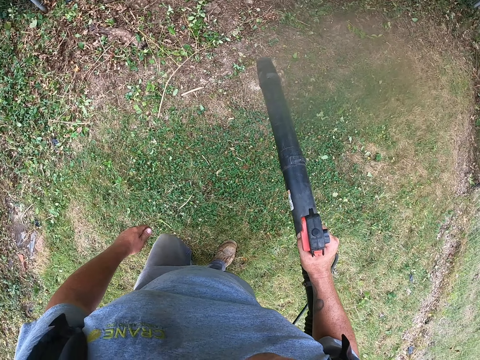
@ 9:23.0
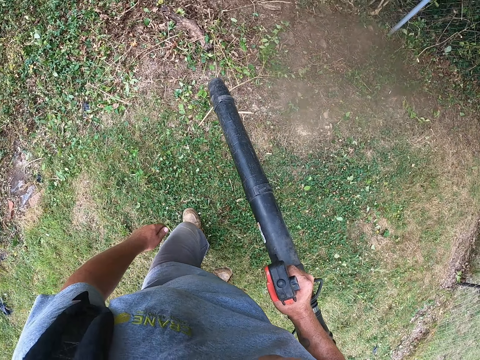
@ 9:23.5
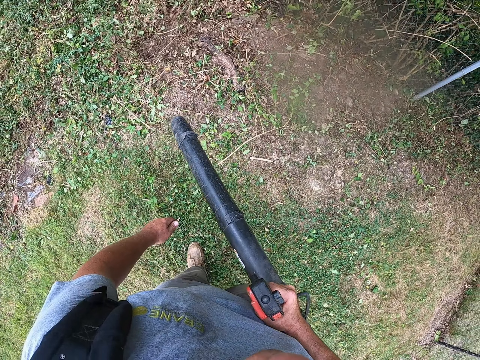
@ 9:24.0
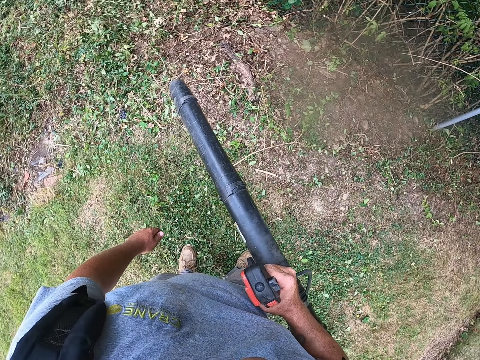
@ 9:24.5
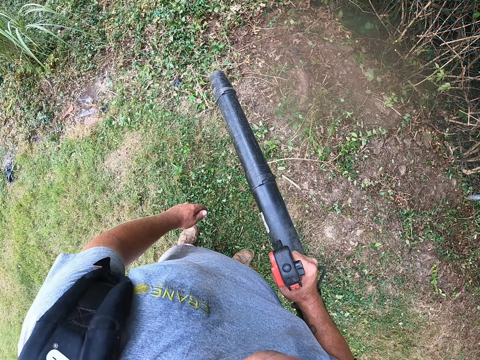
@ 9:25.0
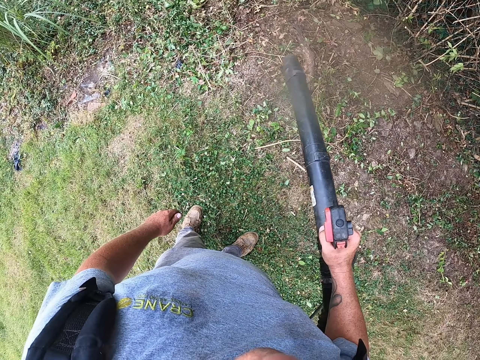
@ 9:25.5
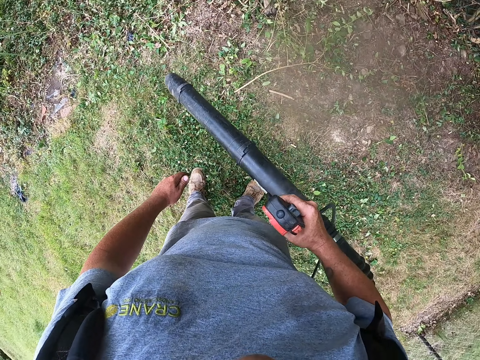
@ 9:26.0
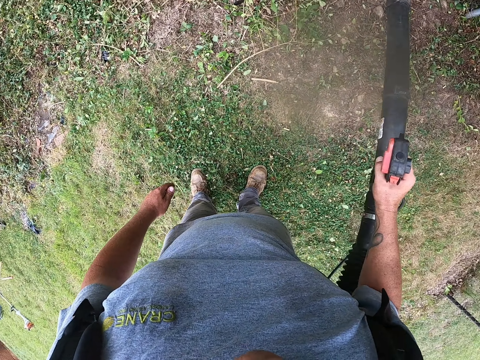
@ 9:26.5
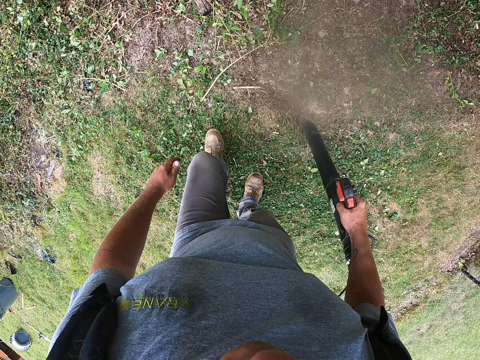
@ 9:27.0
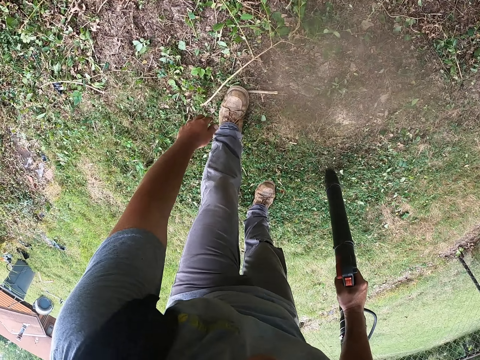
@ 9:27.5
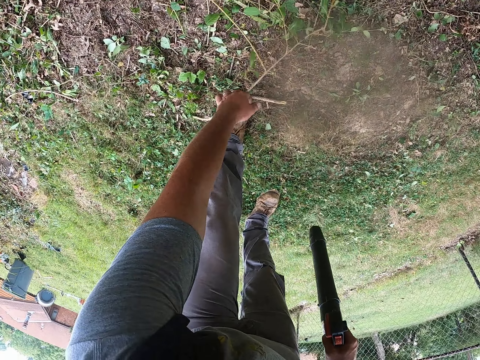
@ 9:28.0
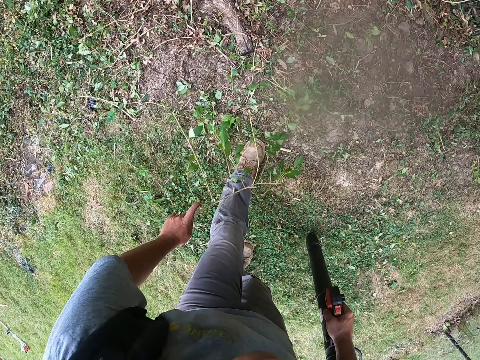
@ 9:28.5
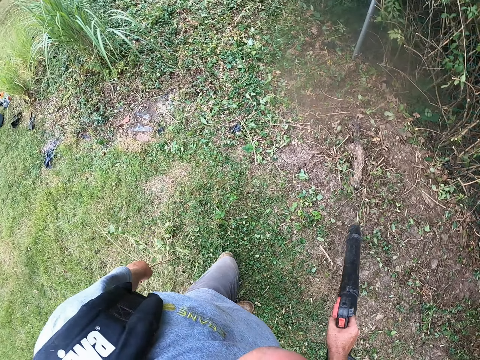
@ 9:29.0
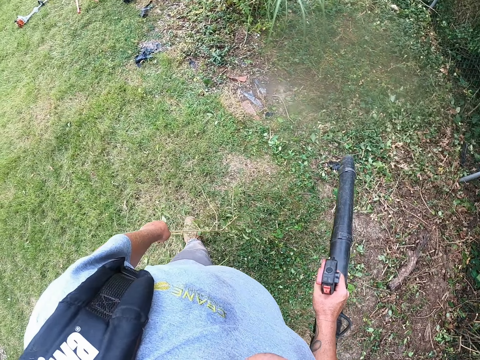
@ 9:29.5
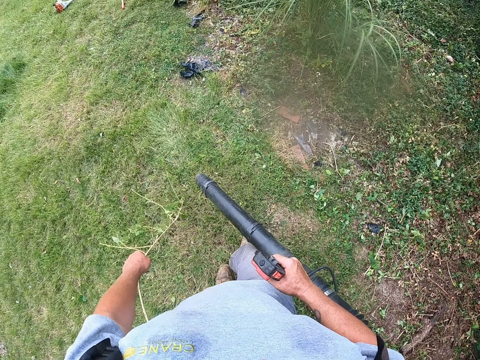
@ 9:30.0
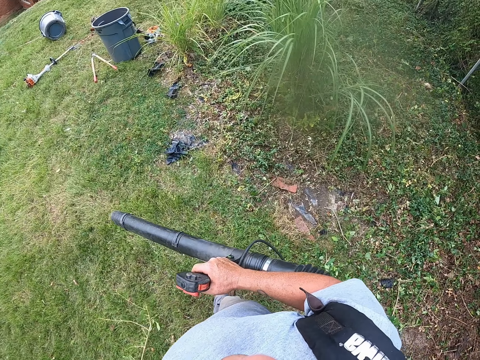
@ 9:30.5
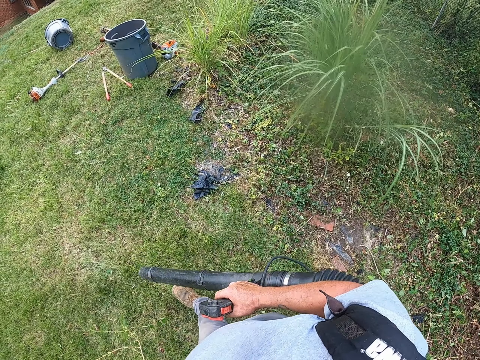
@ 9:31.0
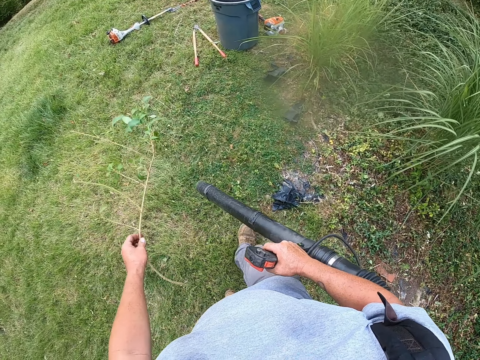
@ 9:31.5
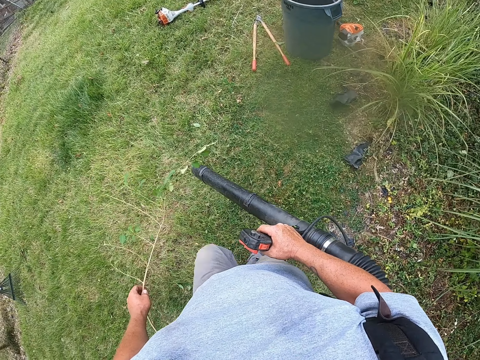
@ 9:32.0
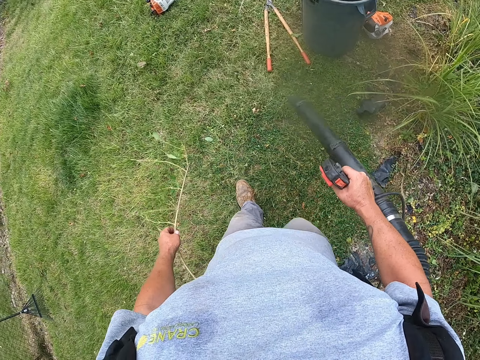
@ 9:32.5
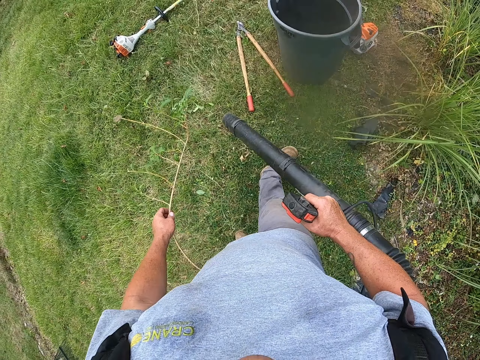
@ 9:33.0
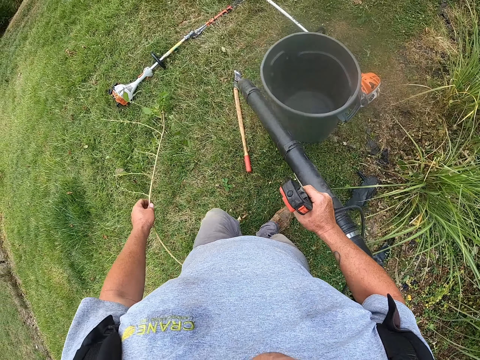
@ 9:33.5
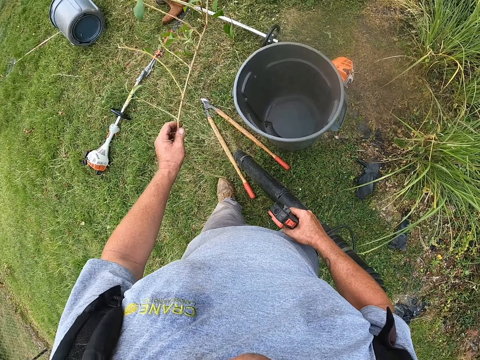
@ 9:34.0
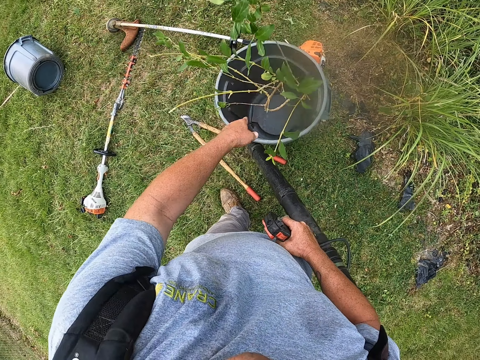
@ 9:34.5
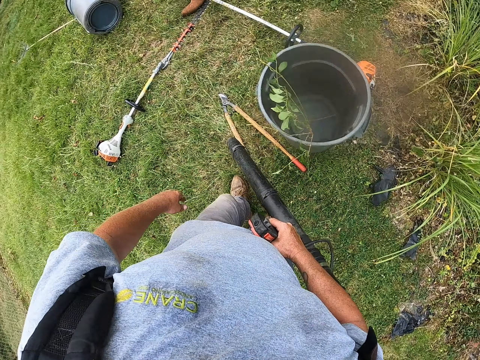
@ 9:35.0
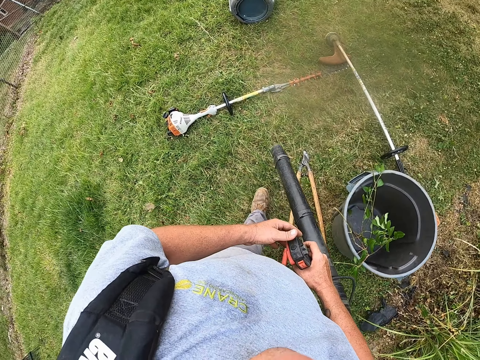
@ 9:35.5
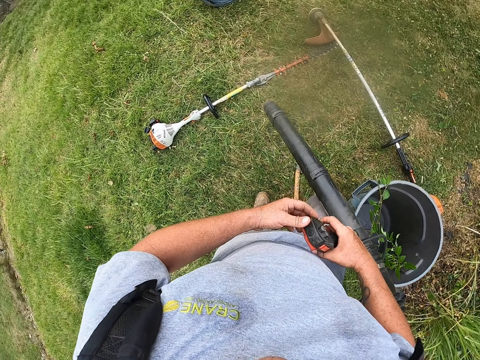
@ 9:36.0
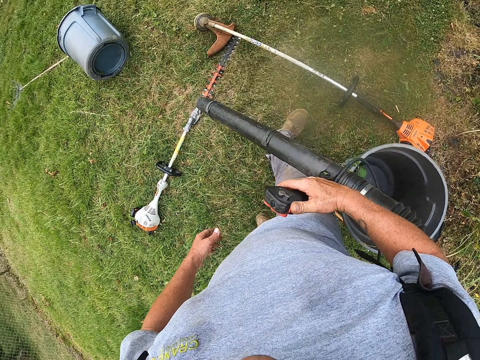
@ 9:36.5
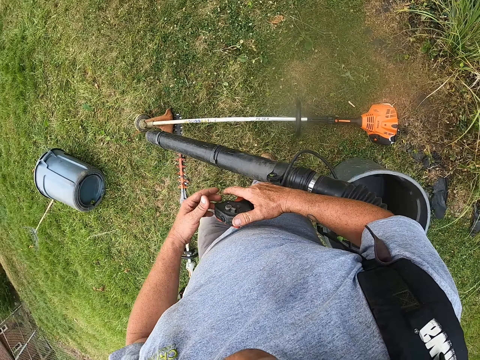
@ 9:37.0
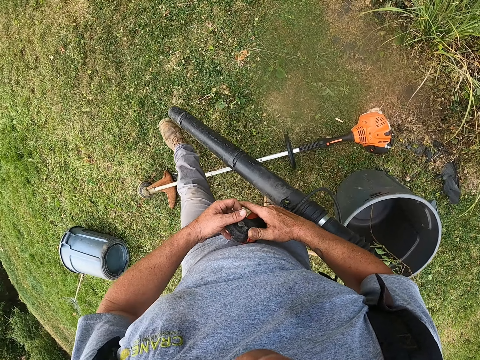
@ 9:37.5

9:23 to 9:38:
The camera wearer turns around. They sprinkle plants with a sprinkler. They pick up a plant. They blow leaves. They sprinkle grass. They walk on the grass. They sprinkle the grass. They put the plant in the bin. They touch a leaf blower. They sprinkle the grass. They walk on the grass.

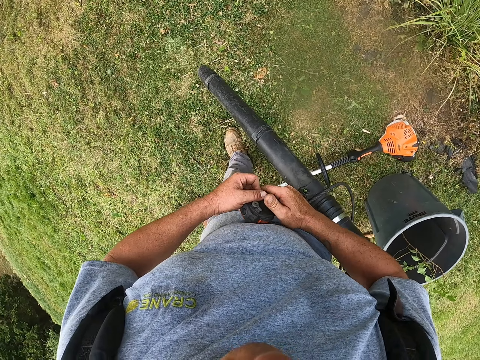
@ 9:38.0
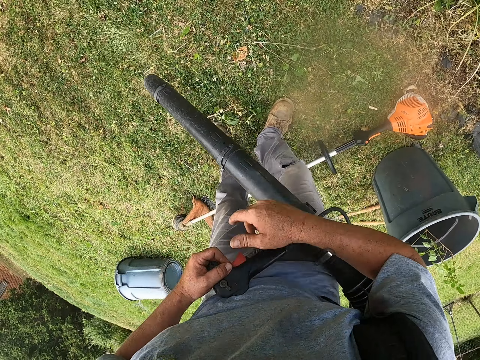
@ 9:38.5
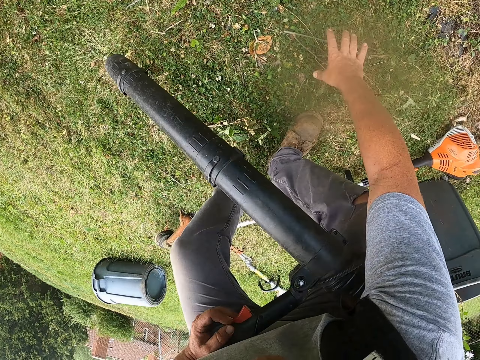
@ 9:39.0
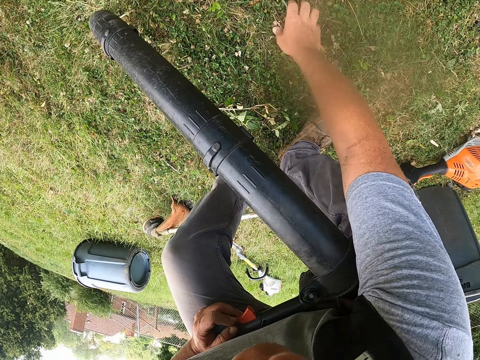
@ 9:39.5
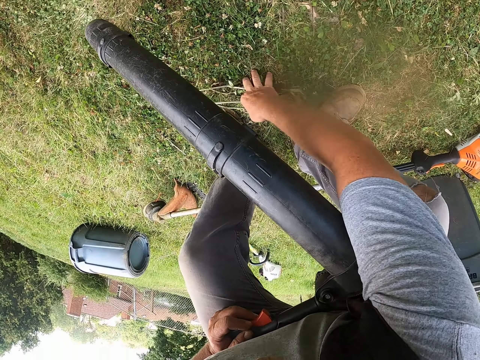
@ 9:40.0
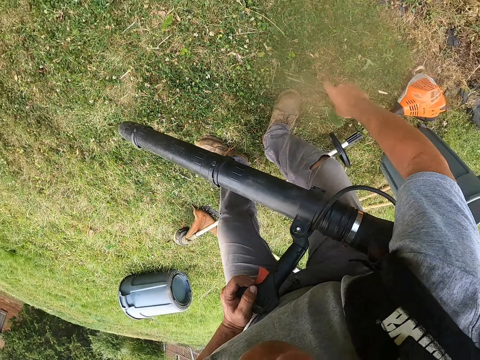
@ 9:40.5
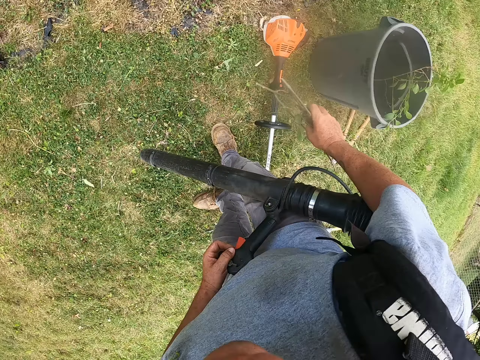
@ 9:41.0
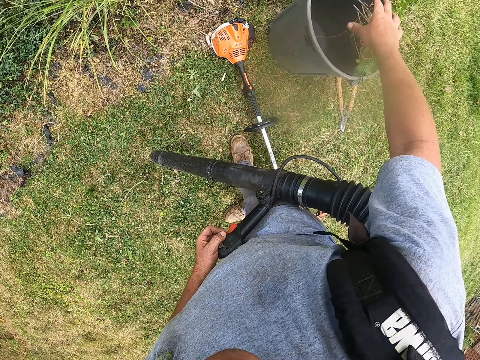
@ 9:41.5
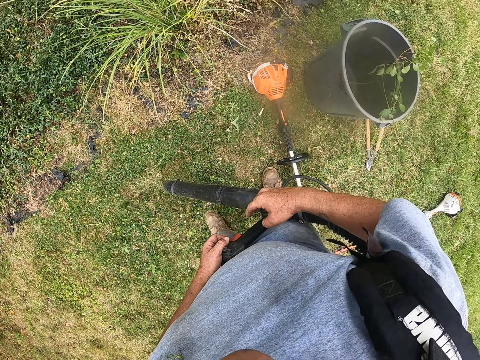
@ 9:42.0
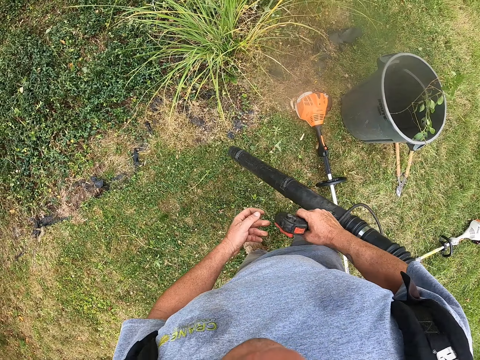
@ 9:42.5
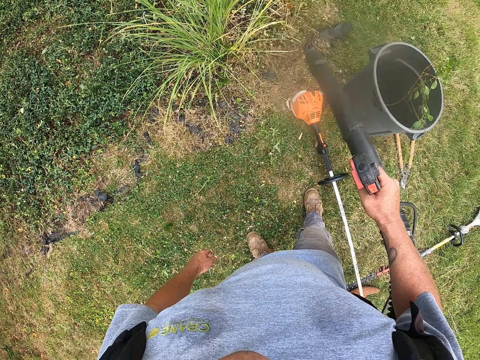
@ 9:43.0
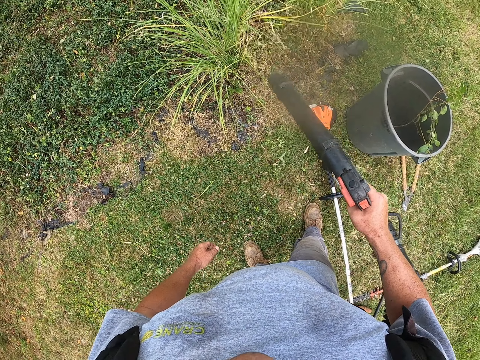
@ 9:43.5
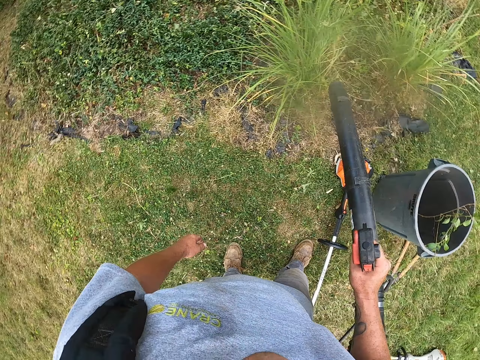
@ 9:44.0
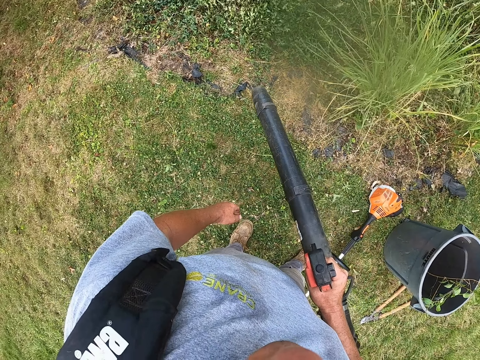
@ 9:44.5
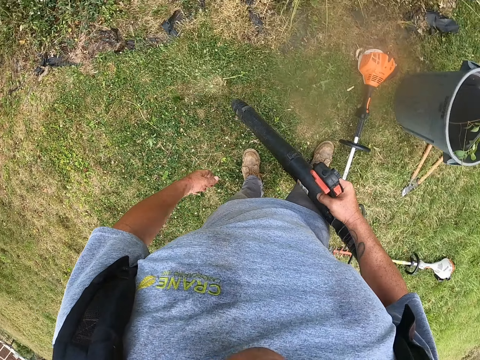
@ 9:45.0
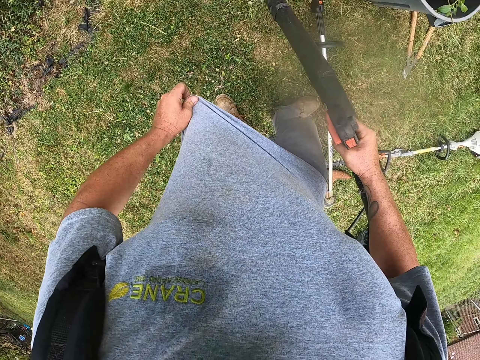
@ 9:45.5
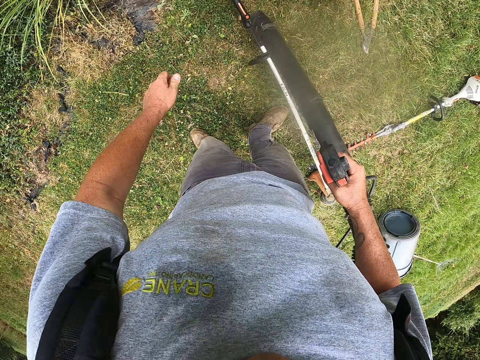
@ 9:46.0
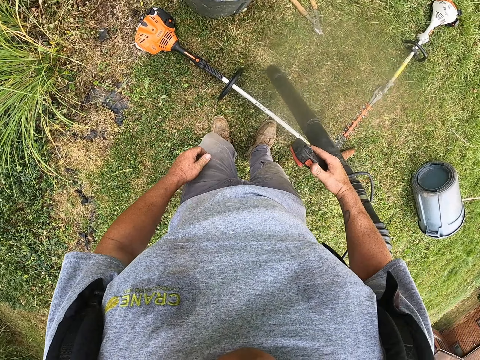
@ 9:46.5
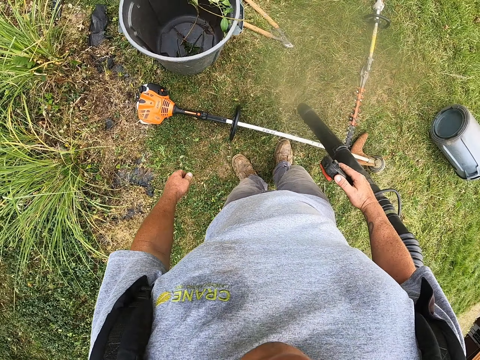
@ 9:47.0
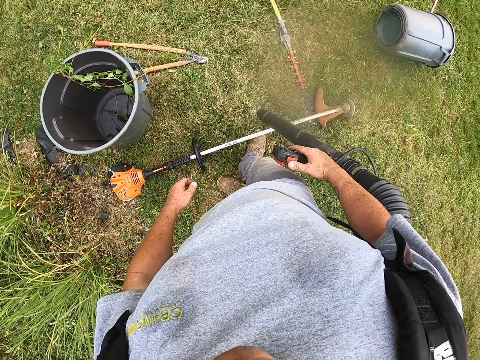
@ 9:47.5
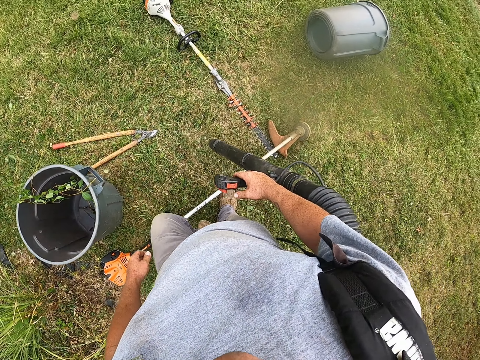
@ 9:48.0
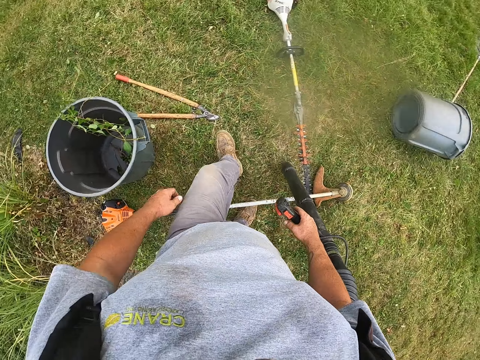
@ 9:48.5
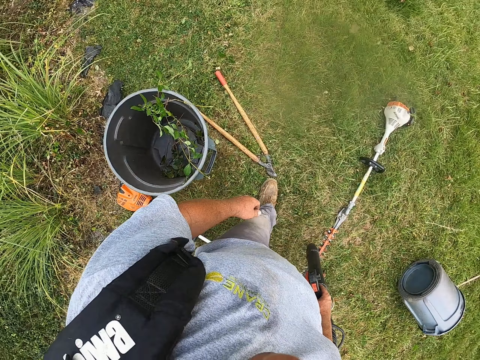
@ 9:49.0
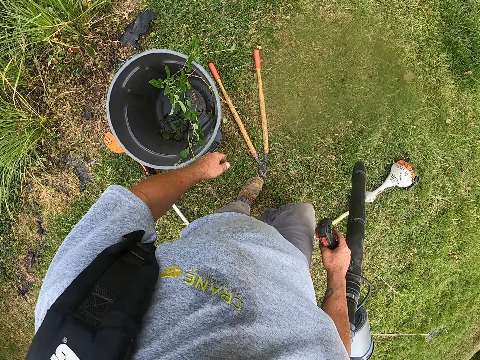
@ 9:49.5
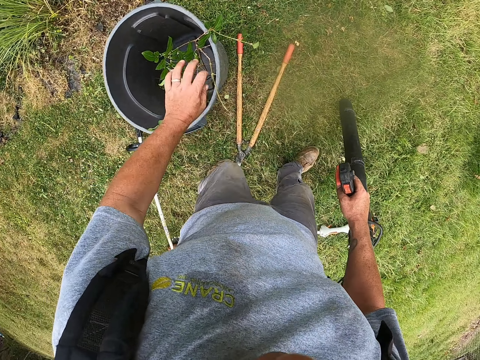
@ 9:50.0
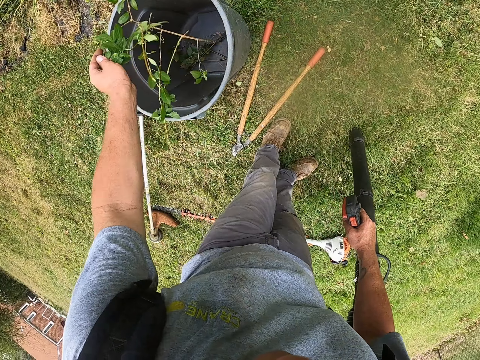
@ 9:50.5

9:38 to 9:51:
The camera wearer holds the leaf blower. He picks up litter. He puts the litter in the bin. He holds the leaf blower. He sprinkles grass with a sprinkler. He turns around. He holds a T-shirt. He touches cloth. He touches his trousers. He sprinkles the grass. He picks a twig.
